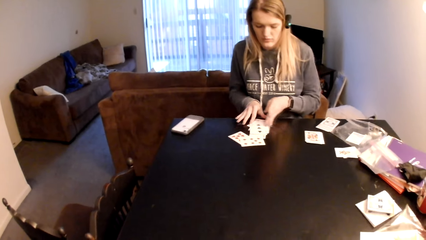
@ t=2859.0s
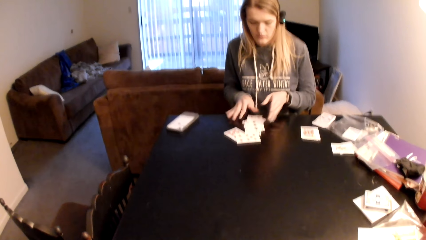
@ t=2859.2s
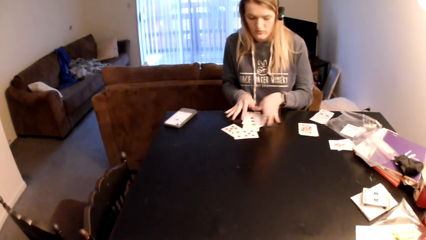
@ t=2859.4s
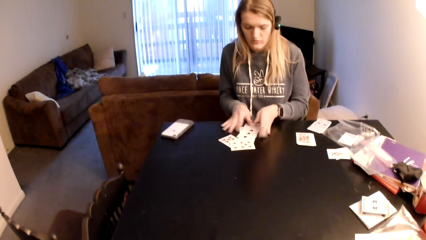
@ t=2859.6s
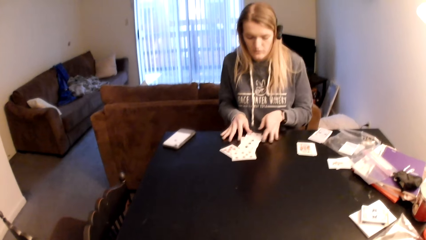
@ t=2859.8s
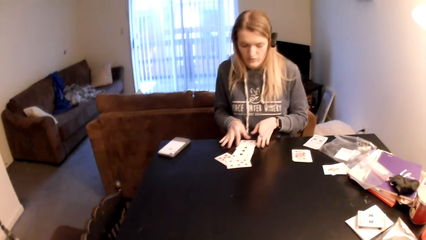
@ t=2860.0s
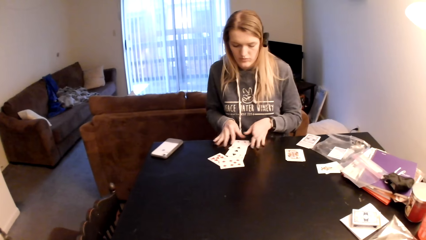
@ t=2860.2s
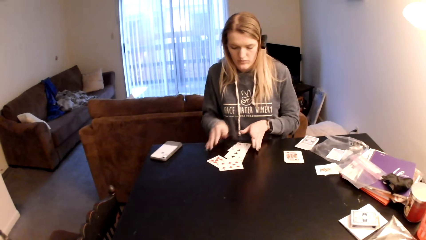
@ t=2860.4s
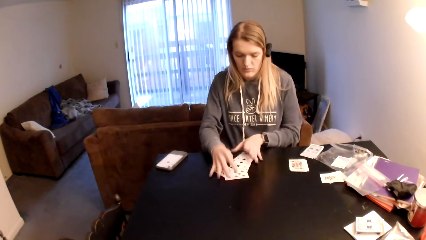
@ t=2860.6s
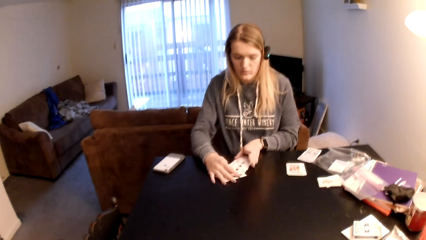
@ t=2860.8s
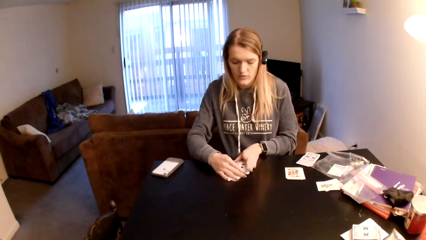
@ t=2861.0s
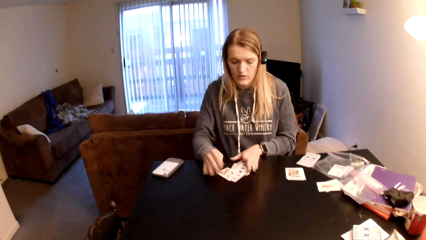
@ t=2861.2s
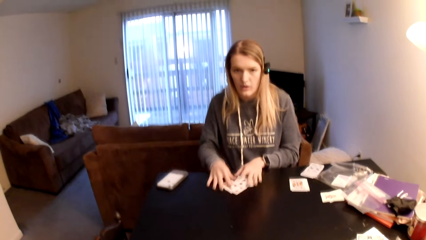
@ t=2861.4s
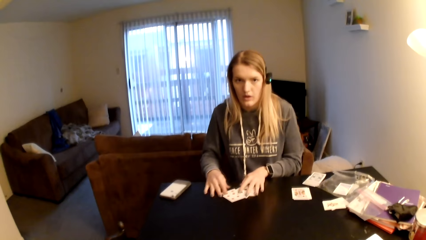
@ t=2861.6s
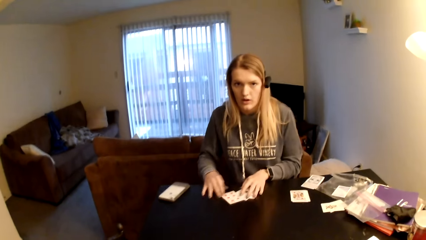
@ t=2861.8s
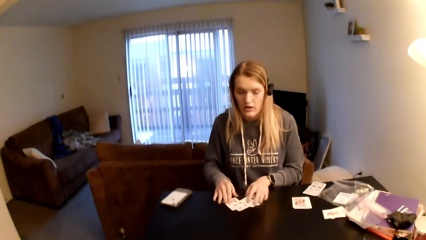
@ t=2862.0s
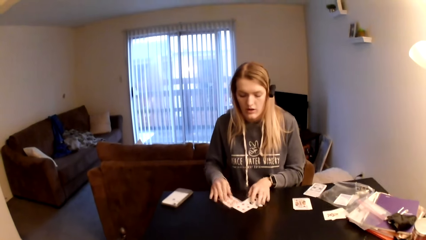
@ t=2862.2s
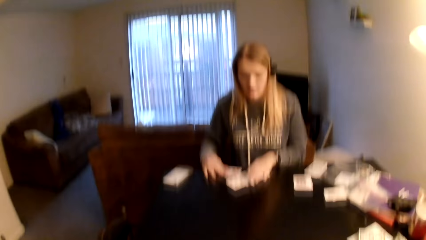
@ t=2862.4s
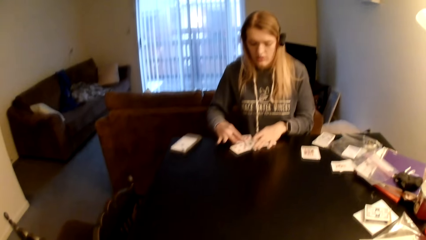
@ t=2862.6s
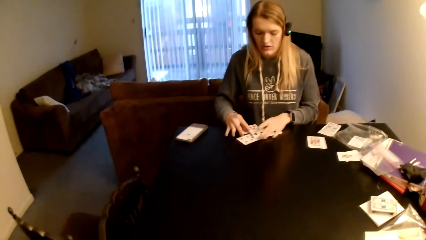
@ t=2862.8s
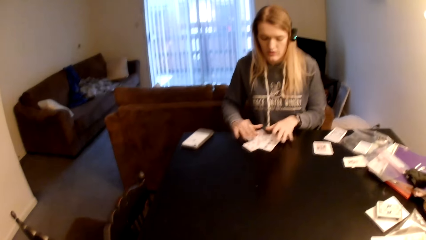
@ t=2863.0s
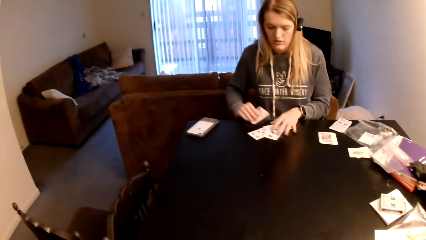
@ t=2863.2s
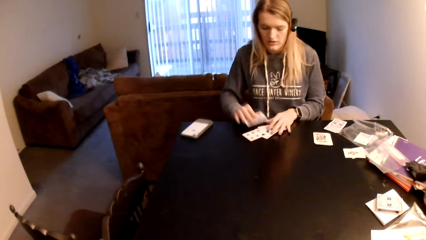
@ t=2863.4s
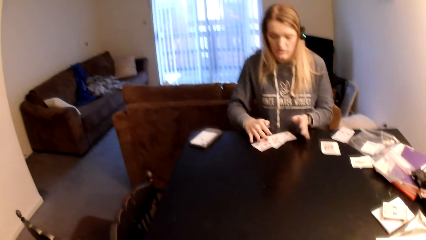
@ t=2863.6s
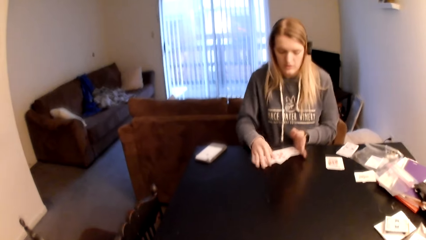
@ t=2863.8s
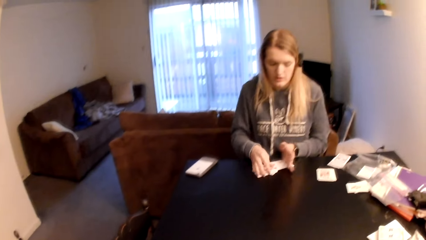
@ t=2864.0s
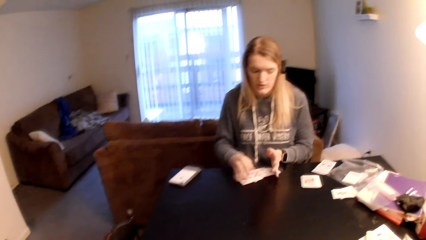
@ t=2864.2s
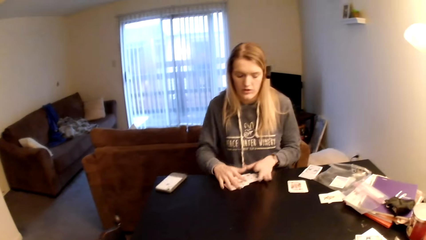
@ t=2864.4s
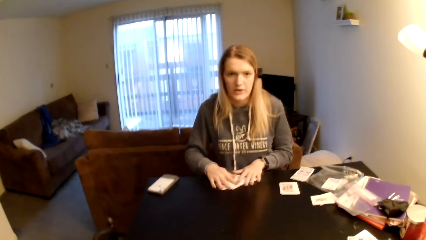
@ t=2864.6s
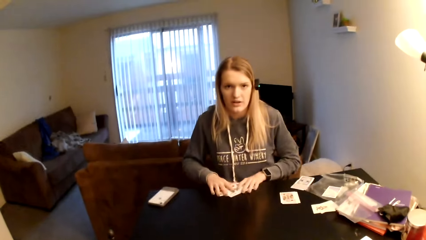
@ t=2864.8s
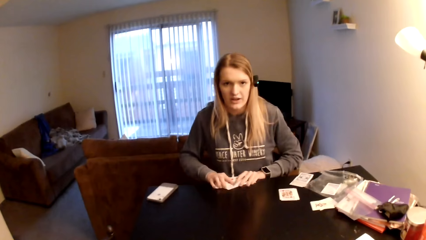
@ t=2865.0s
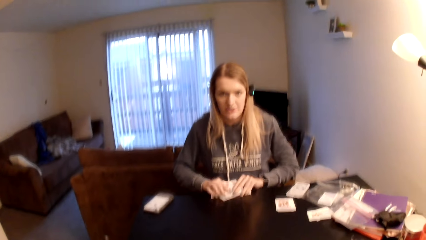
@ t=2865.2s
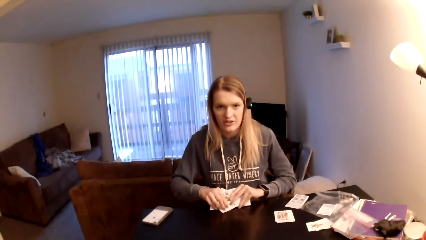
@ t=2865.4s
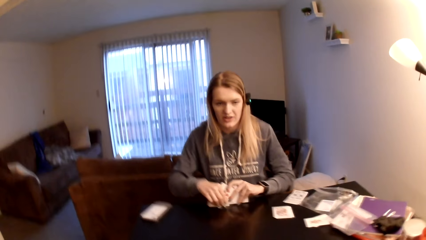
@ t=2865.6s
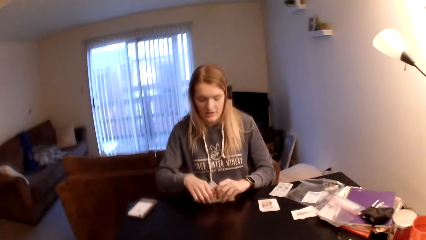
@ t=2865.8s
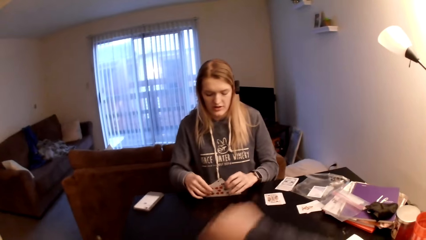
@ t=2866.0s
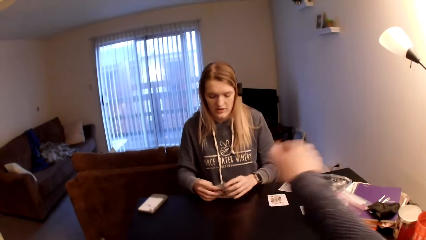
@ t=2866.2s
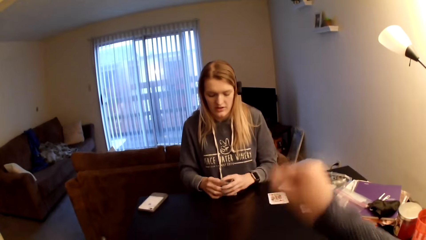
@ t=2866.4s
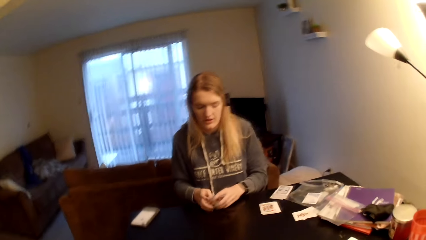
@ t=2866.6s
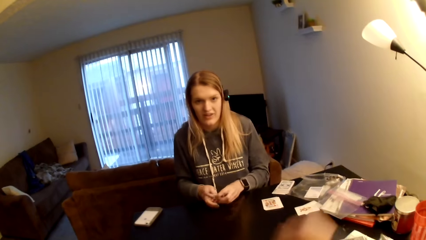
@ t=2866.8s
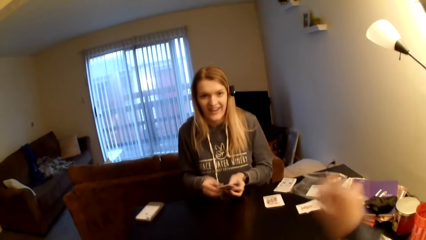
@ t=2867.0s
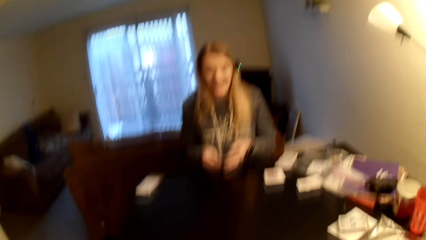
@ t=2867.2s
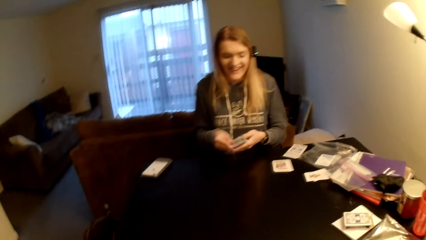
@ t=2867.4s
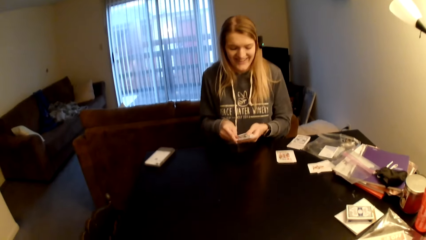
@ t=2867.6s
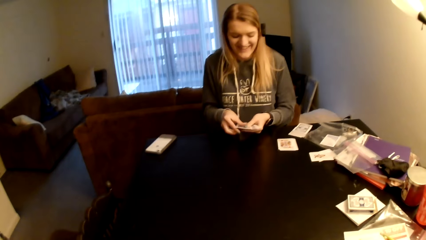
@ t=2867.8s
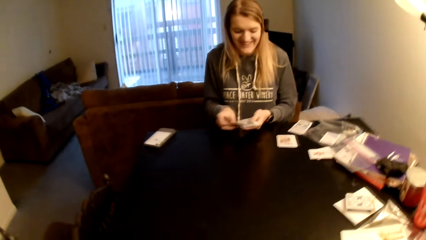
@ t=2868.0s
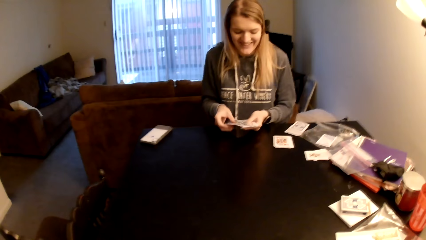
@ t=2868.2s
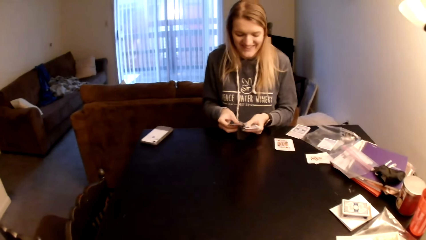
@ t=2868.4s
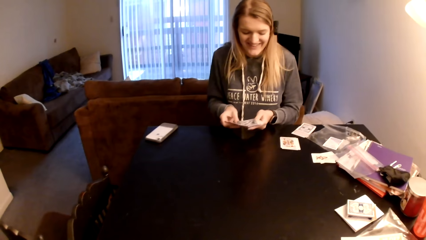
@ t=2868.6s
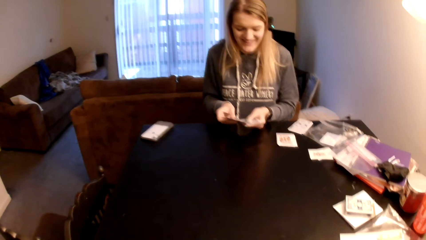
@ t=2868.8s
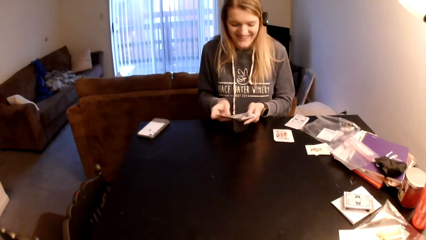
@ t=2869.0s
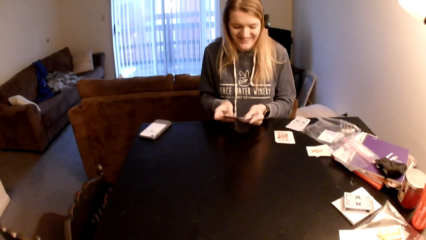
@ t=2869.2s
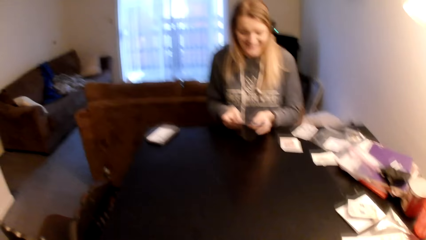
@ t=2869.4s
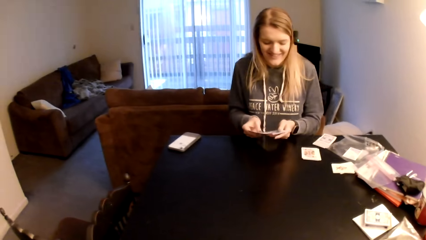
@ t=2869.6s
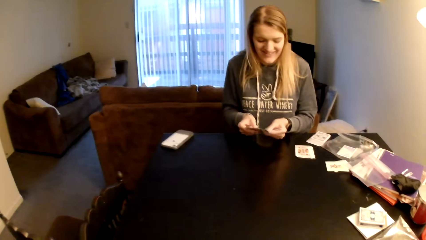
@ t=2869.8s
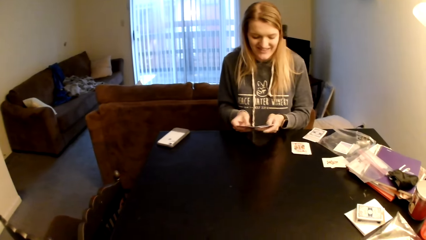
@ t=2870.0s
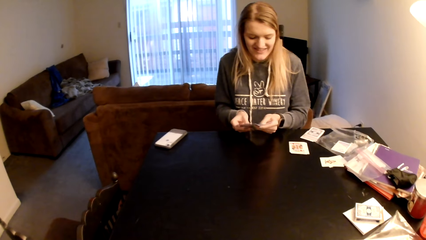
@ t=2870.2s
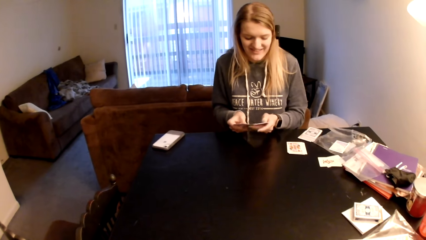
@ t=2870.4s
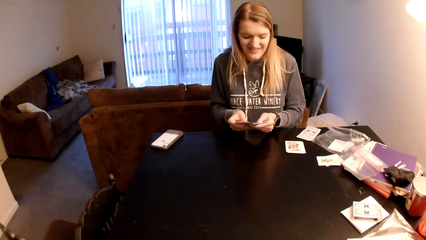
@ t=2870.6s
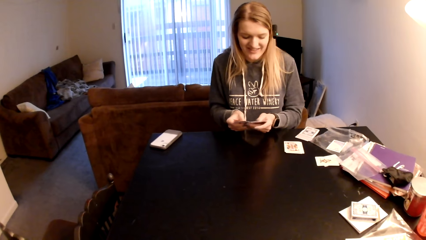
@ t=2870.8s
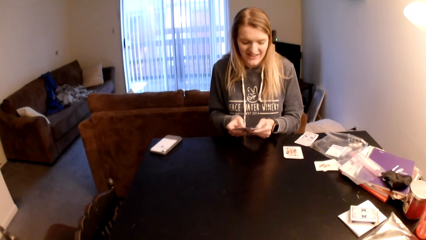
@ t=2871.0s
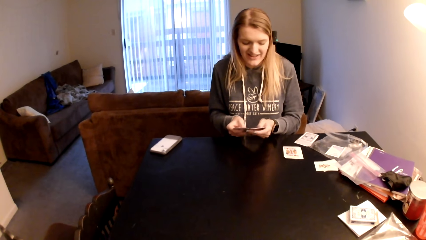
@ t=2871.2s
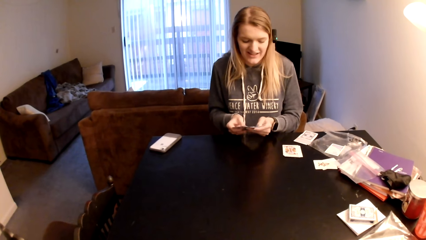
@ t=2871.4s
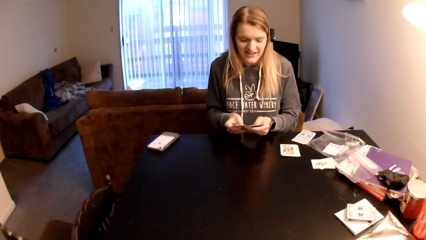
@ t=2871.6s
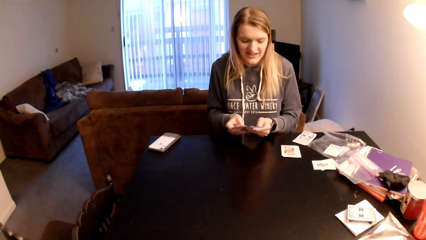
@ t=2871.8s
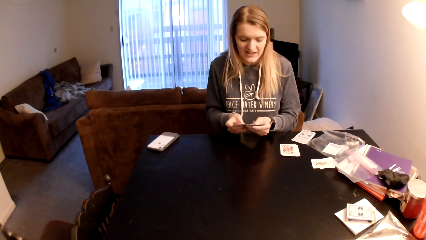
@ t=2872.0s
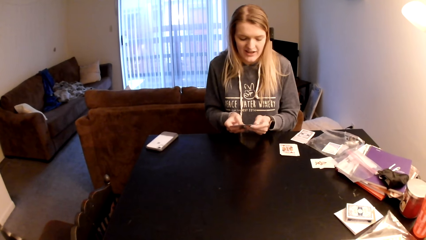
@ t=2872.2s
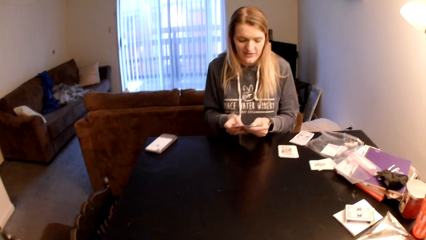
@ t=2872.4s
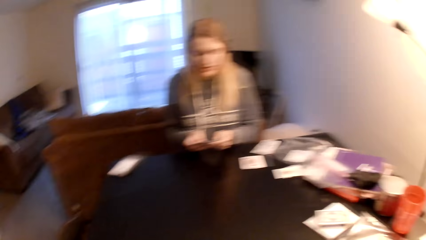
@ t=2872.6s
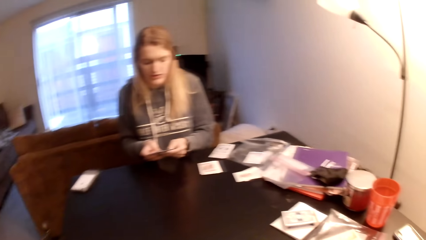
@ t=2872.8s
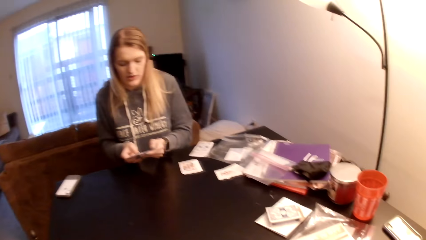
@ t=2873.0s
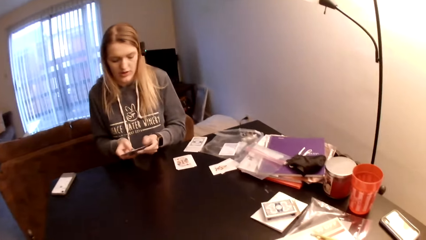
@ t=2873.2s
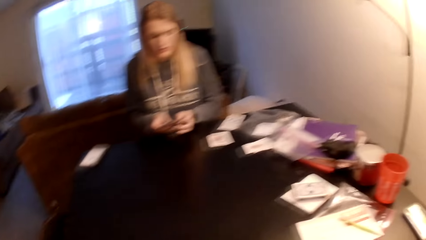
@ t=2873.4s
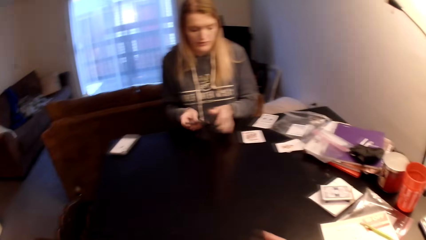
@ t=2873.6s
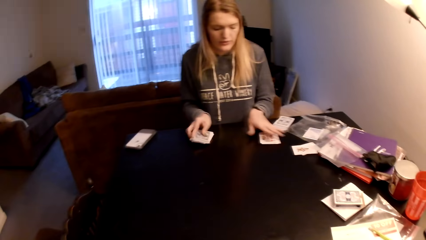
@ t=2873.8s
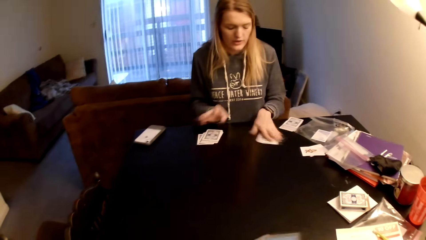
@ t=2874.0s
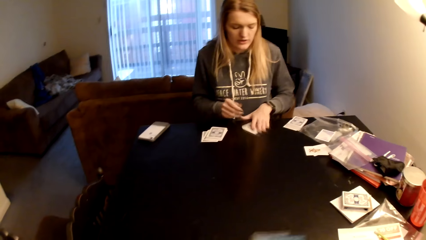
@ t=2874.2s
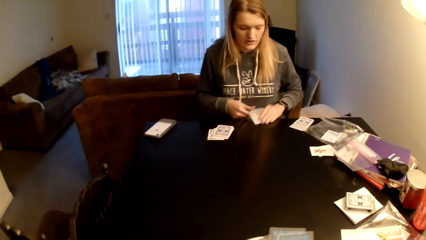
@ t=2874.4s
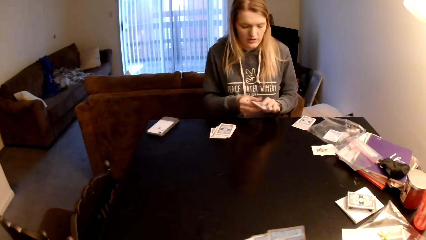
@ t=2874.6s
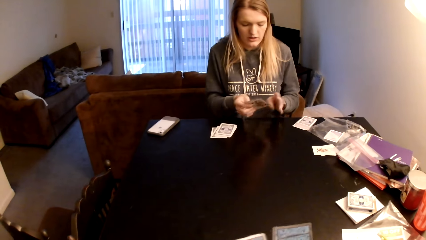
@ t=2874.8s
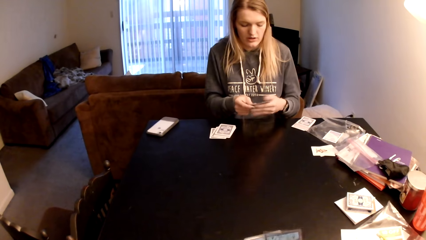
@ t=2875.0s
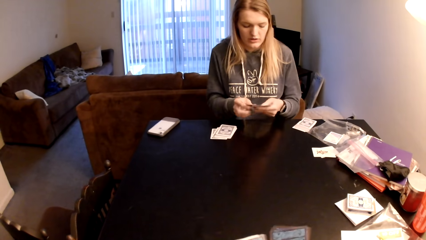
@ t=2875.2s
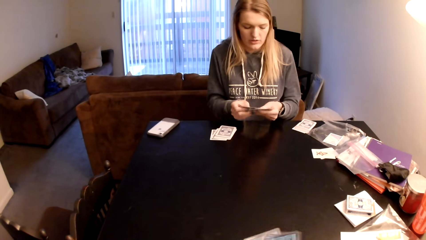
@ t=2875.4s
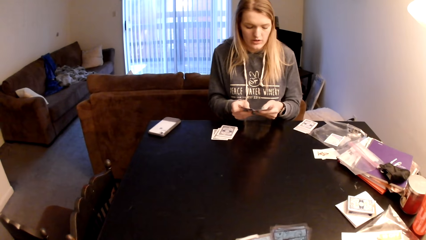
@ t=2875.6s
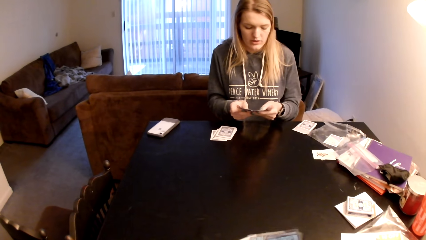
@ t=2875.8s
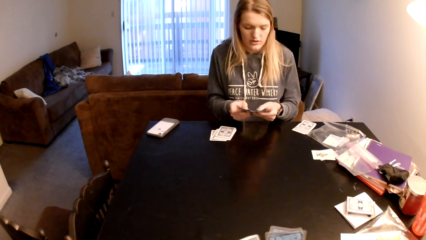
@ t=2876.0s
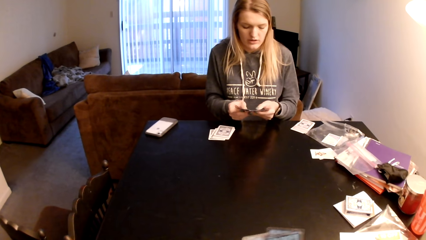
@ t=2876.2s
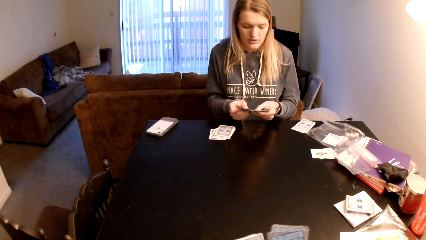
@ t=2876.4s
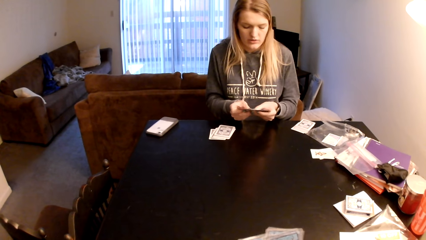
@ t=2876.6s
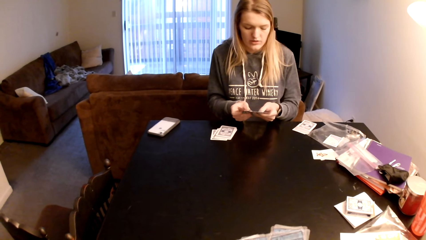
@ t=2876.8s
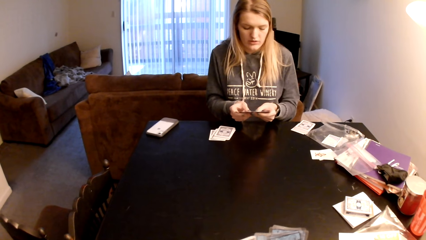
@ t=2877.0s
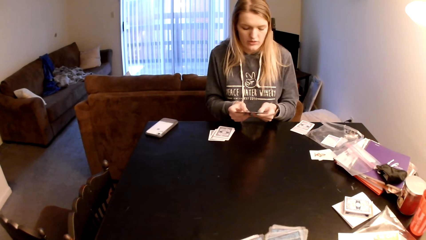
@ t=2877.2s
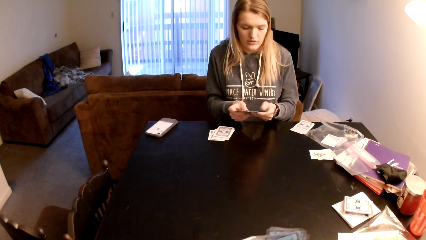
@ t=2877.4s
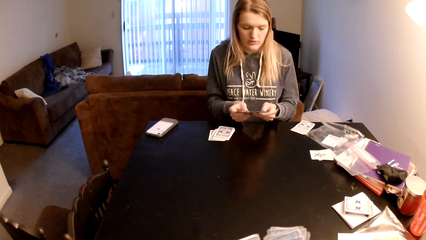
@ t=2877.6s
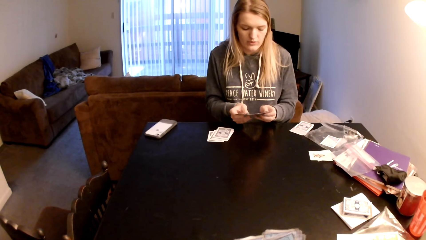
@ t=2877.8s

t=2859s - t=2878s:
The woman picks cards from the table. The camera wearer lifts the right hand. The woman shuffles the playing cards, flips through the cards, puts the cards on the table, and picks cards from the table. The camera wearer flips through the cards and lifts the playing cards. The woman shuffles the playing cards and flips through the cards.
